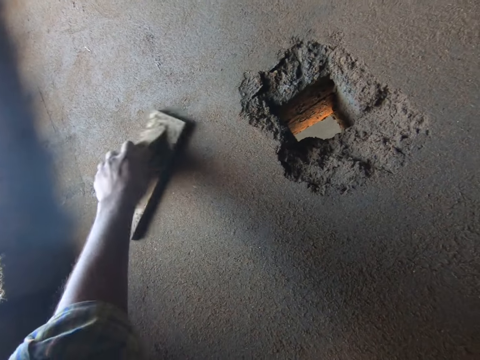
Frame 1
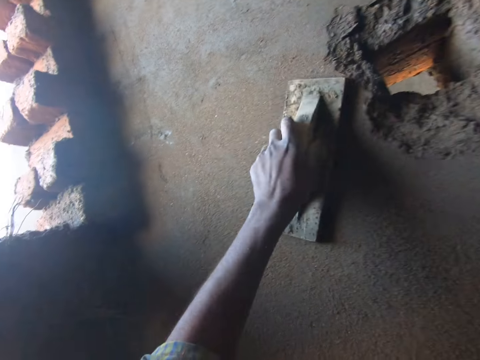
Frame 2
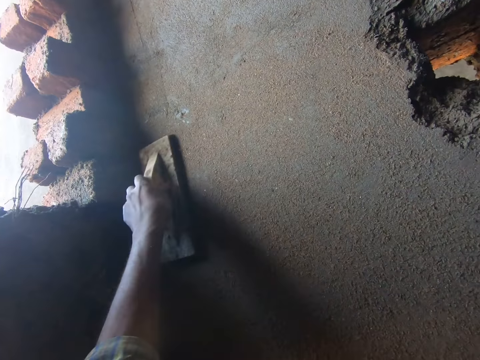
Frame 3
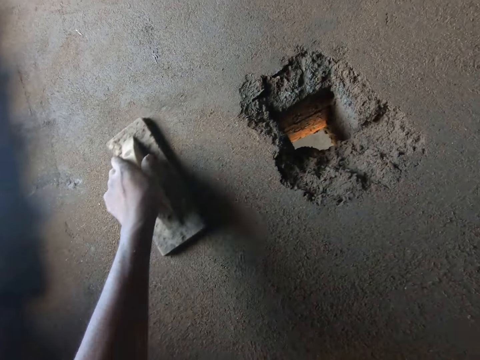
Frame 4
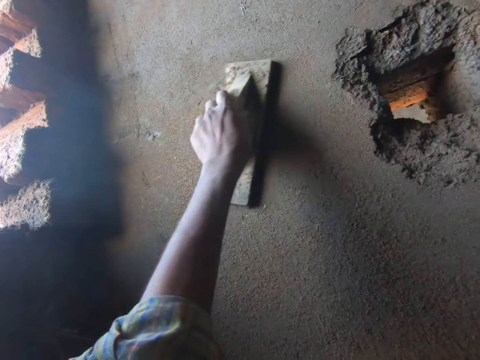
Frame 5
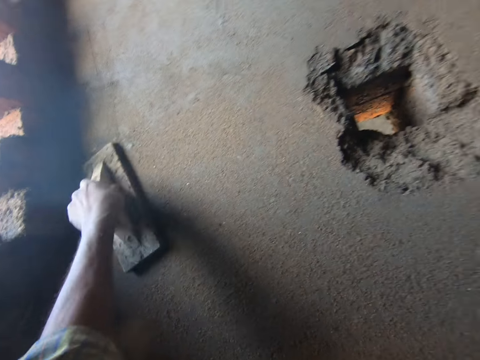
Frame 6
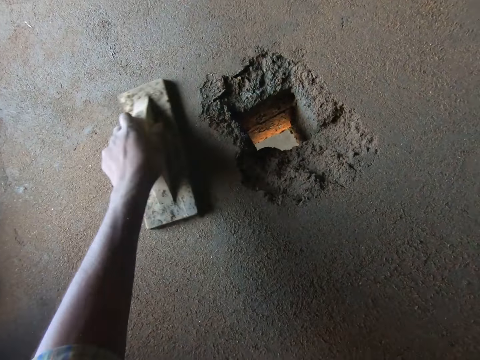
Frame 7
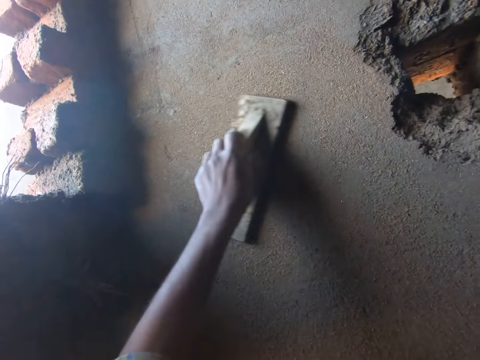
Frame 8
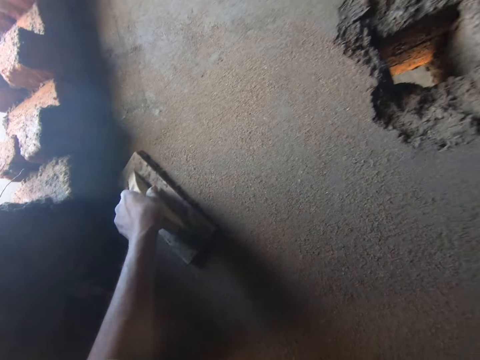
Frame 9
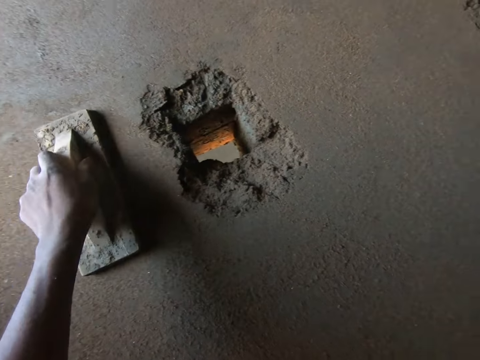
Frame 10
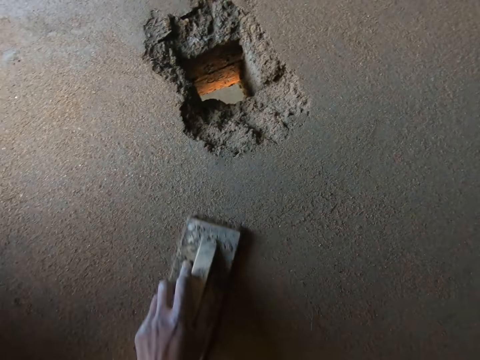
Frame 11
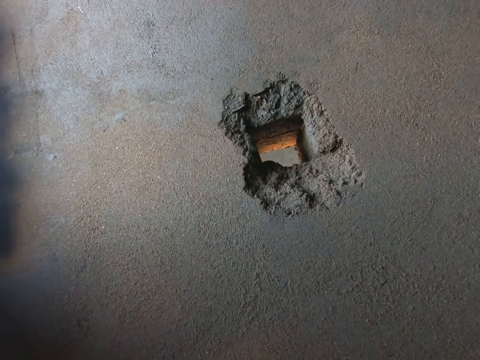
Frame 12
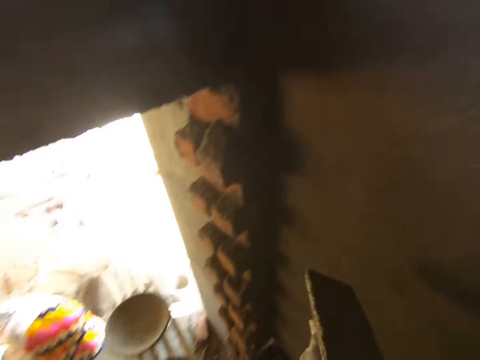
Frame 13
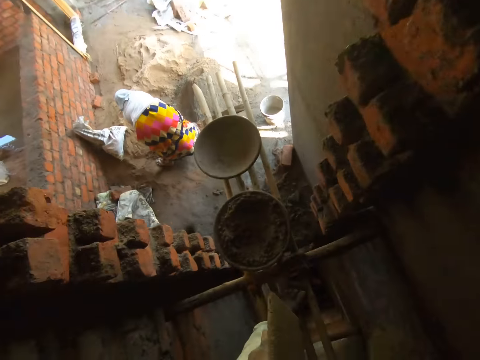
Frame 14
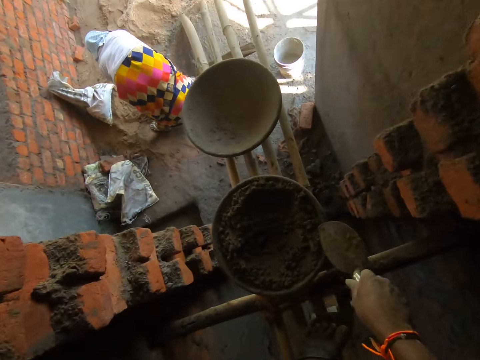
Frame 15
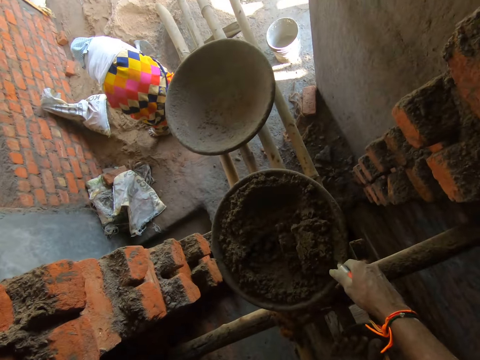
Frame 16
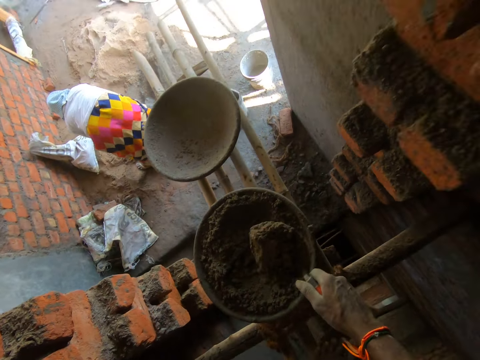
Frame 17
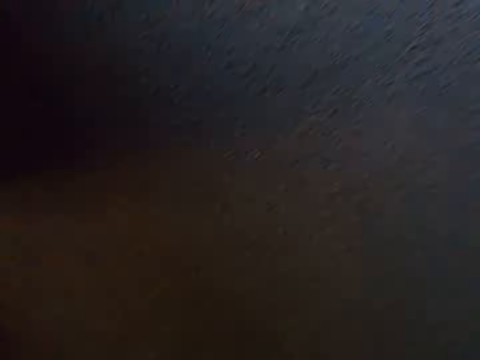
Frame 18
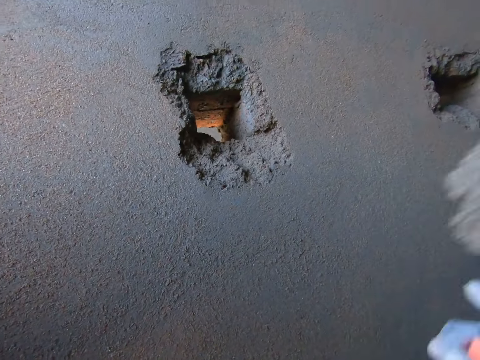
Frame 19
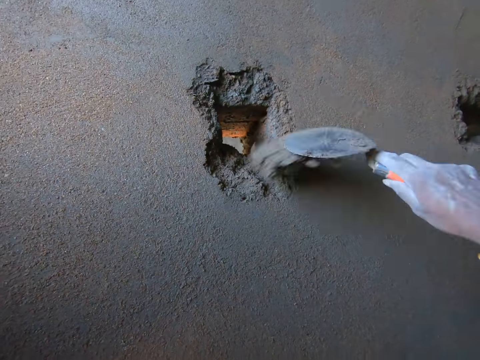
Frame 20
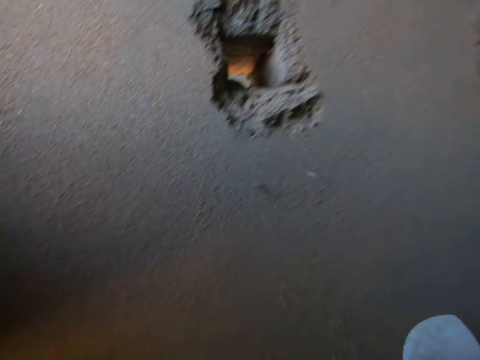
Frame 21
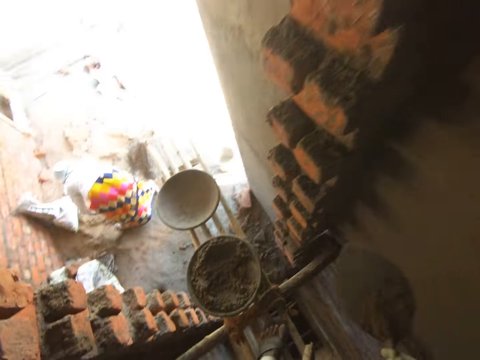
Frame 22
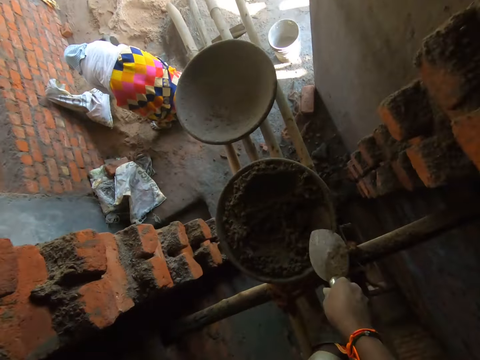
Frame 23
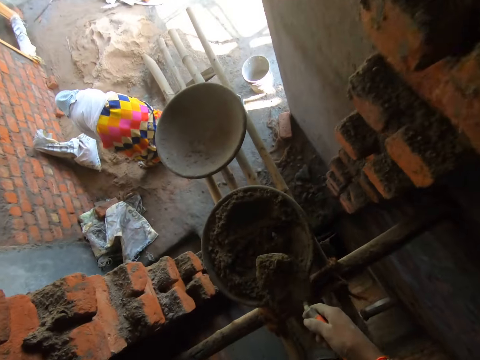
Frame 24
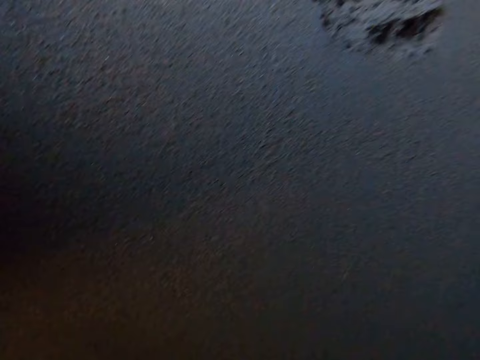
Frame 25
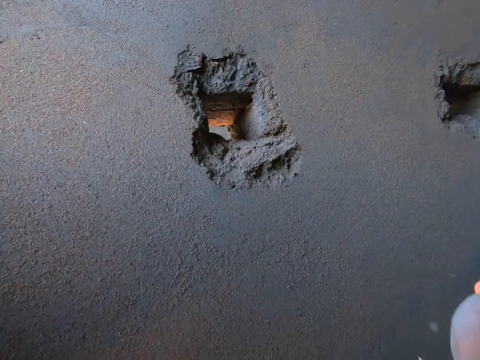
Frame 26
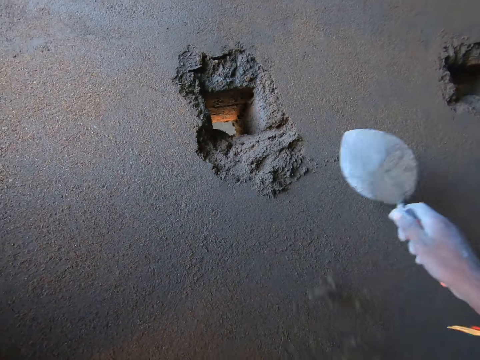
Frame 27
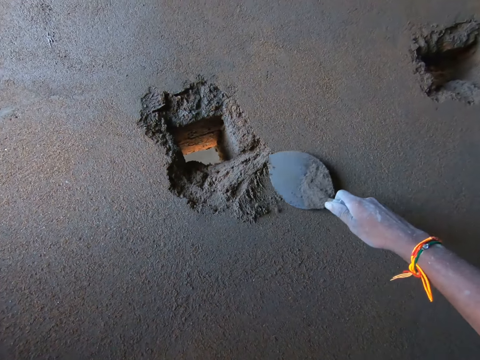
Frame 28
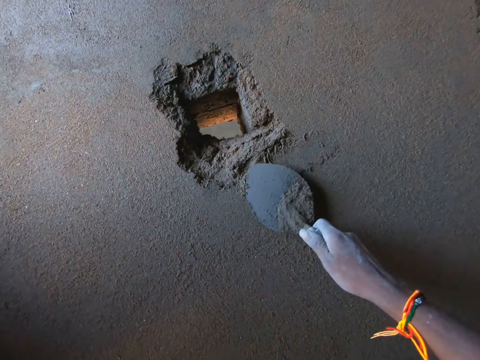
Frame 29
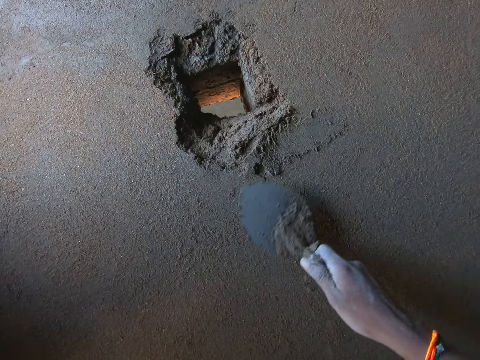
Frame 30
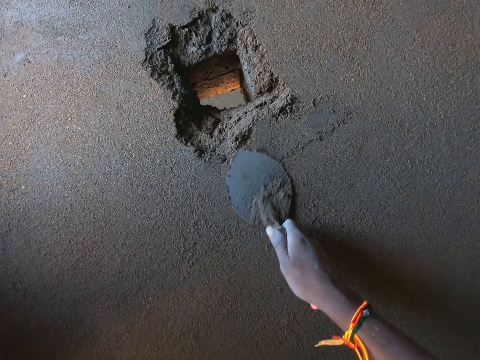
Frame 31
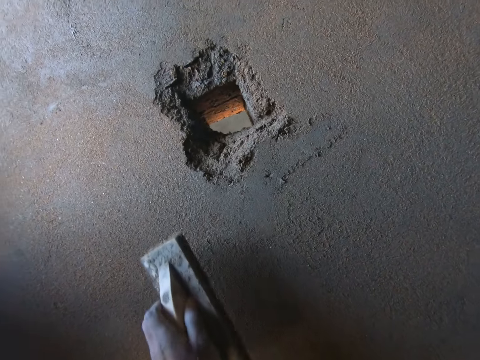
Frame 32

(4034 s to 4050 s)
The camera wearer scoops some cement mortar or concrete from the head pan on the scaffold with the trowel in his right hand. The woman digs the sand pile on the ground with a grub hoe in both hands. The camera wearer splashes cement mortar from the trowel in his right hand to the wall. He scoops some cement mortar from the head pan on the scaffold with the trowel in his right hand. He splashes cement mortar from the trowel in his right hand to the wall. He plasters the wall with the trowel in his right hand. He levels the concrete.

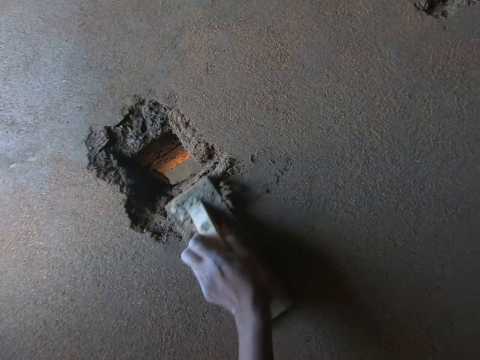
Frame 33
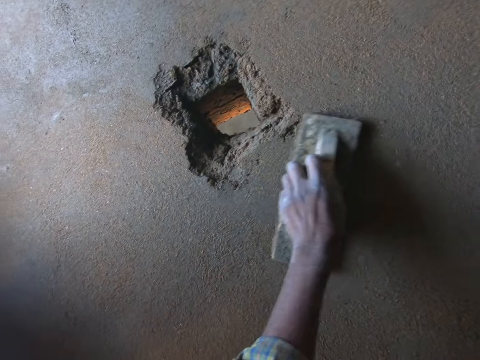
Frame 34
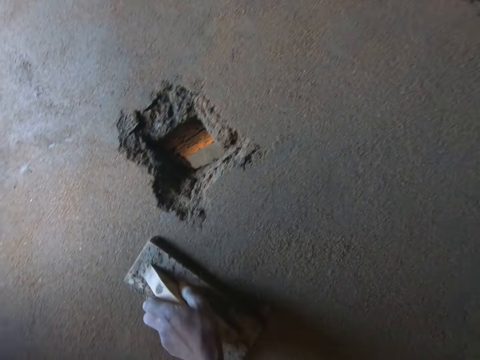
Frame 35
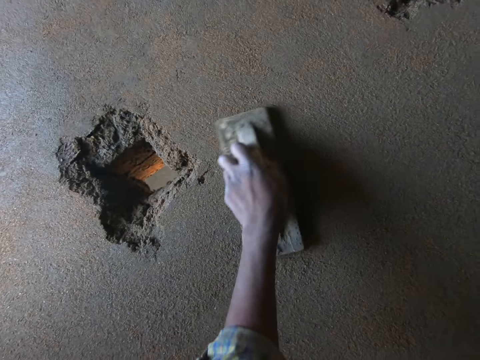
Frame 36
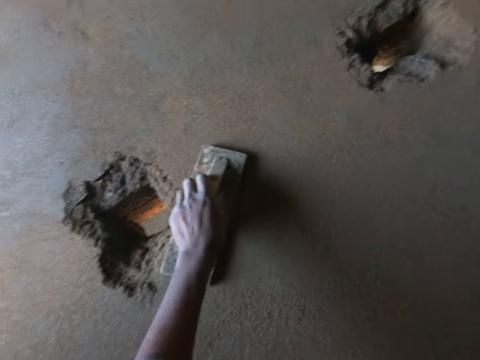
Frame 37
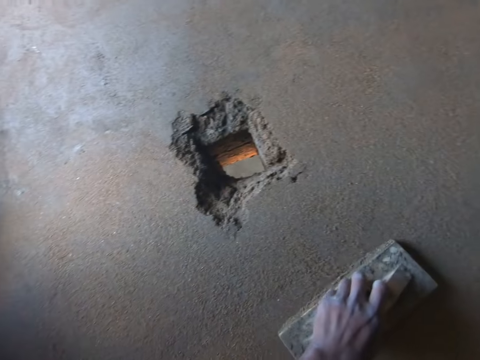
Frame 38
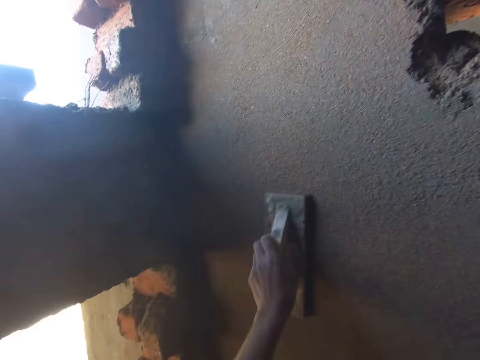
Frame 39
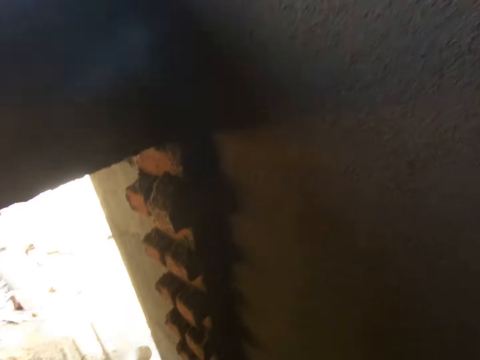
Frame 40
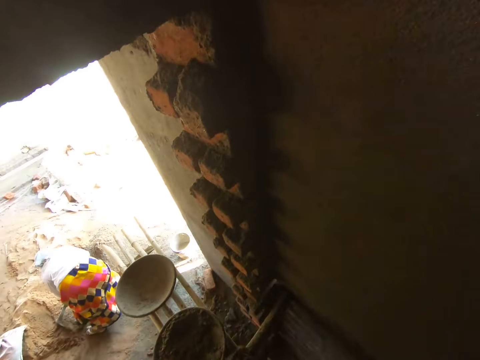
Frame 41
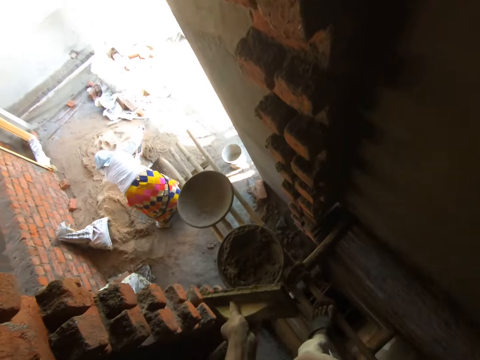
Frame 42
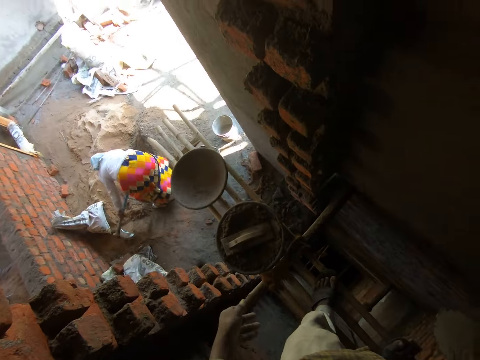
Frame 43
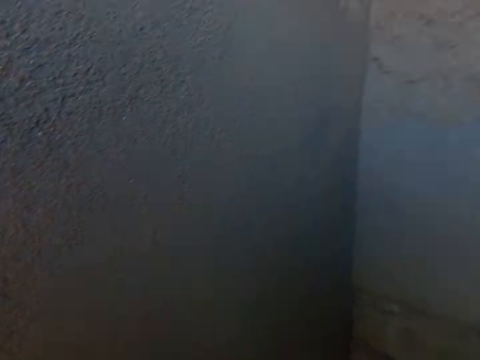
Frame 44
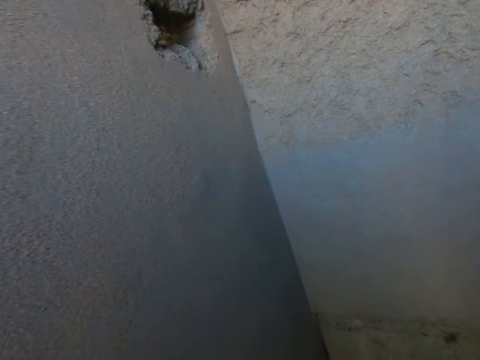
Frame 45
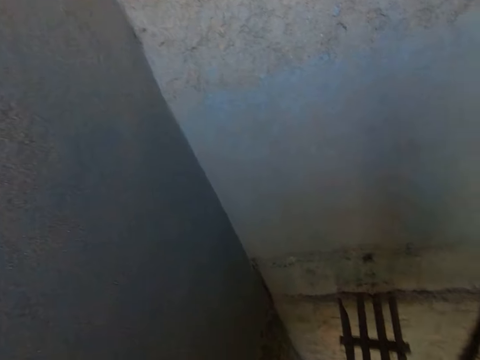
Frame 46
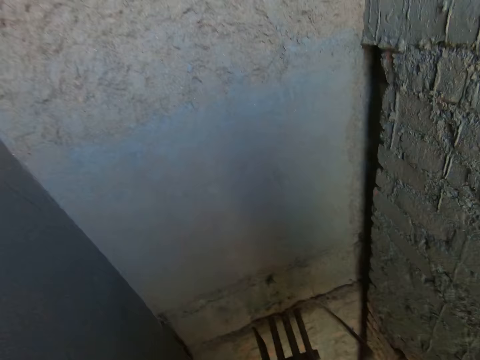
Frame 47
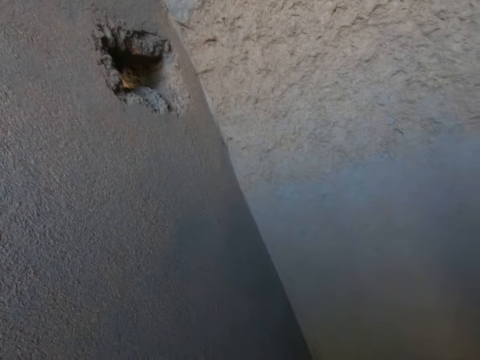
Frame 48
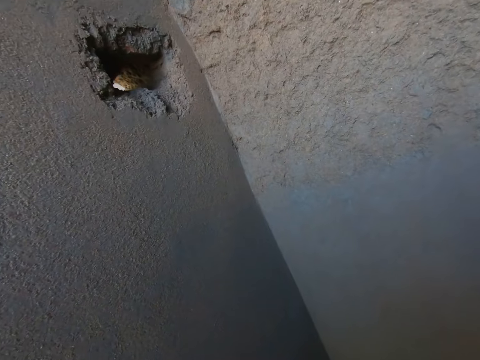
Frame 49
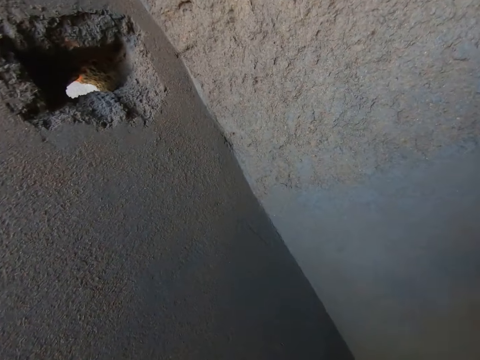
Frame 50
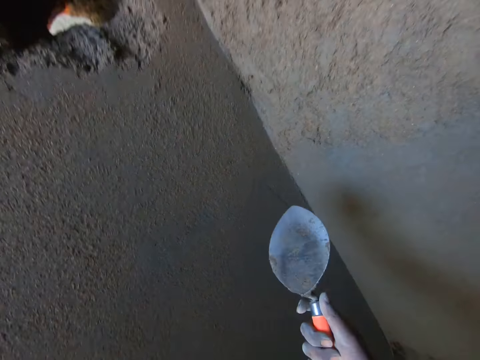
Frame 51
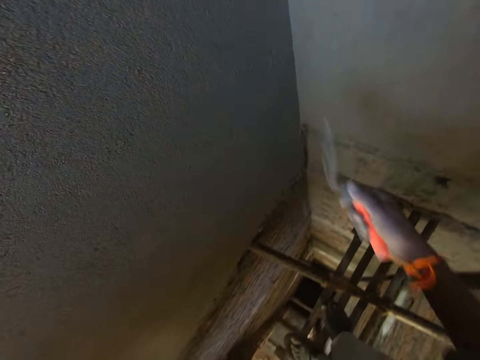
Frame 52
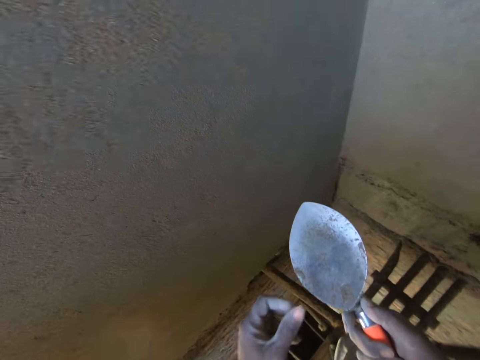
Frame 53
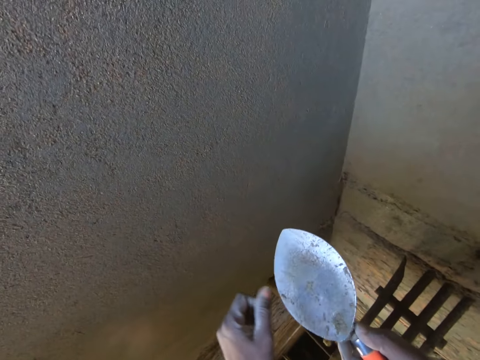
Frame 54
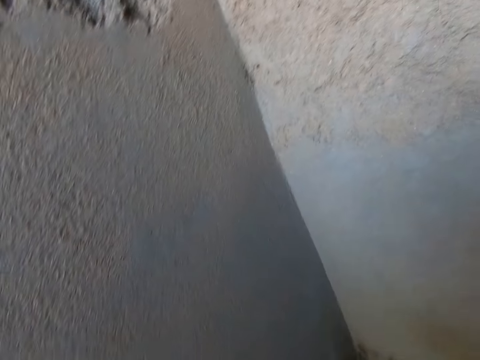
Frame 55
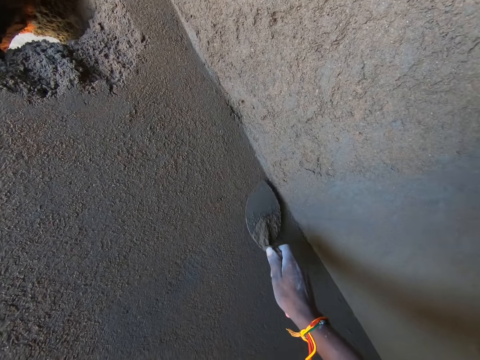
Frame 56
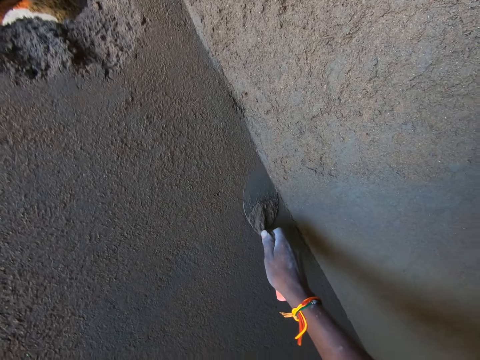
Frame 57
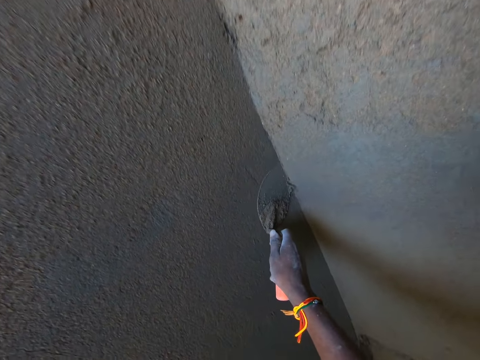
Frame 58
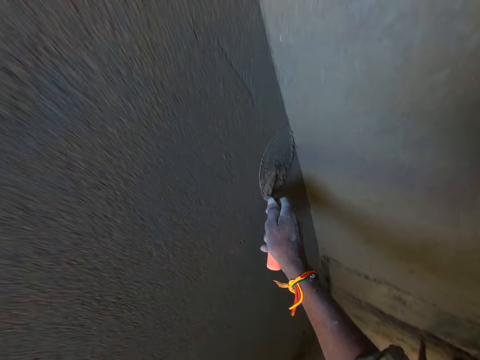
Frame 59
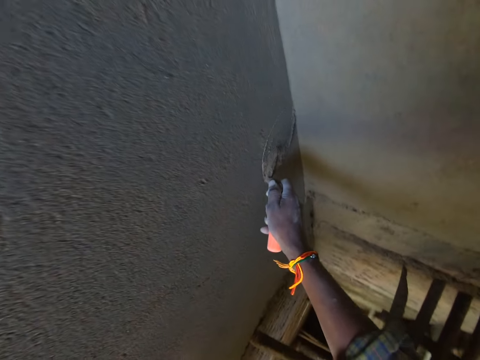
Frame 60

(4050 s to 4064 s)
The camera wearer plasters the wall with the hand float in his left hand. The woman gathers some sand into a sand pile on the ground with the grub hoe in both hands. The camera wearer drops the hand float in his left hand into the head pan on the scaffold. He walks around the room. He touches the trowel in his right hand with his left hand. He holds the trowel. He plasters the wall with the trowel in his right hand. He levels the concrete.
